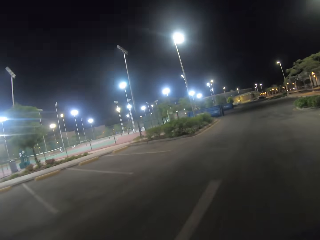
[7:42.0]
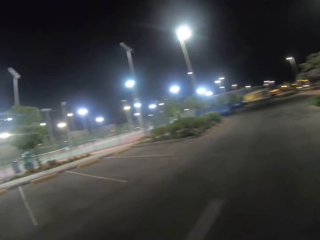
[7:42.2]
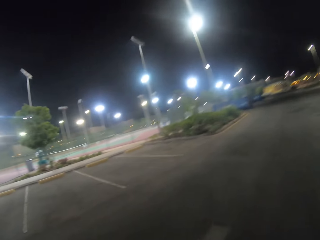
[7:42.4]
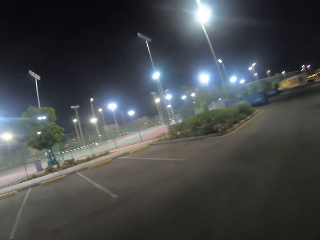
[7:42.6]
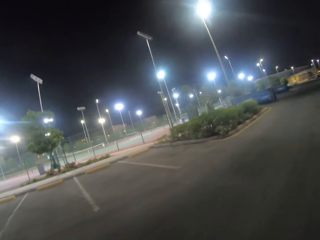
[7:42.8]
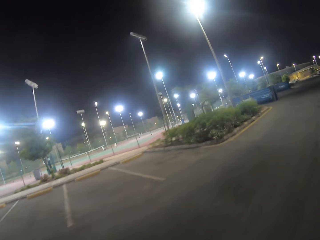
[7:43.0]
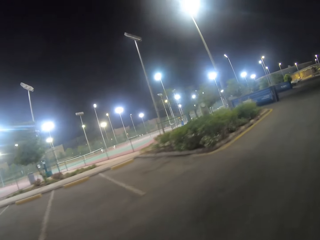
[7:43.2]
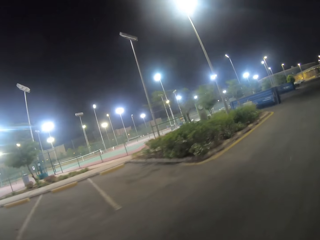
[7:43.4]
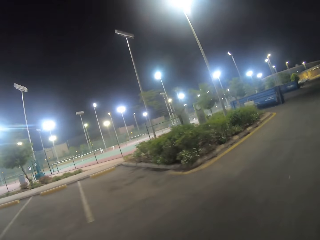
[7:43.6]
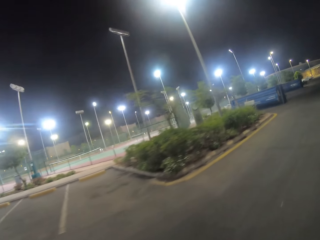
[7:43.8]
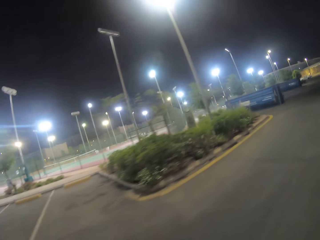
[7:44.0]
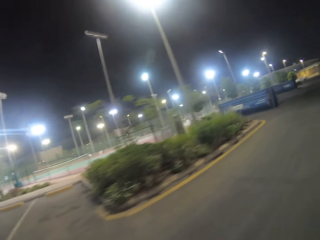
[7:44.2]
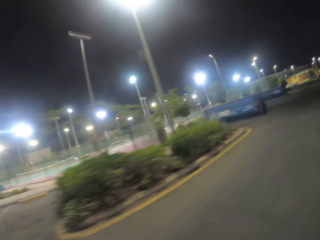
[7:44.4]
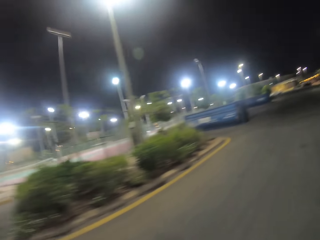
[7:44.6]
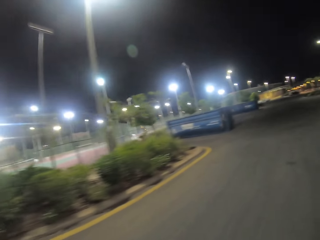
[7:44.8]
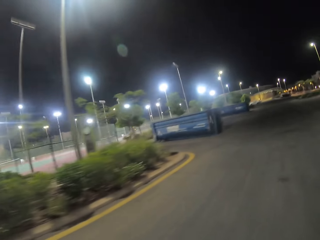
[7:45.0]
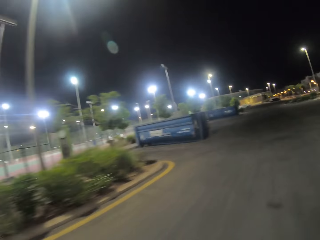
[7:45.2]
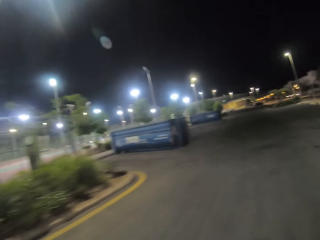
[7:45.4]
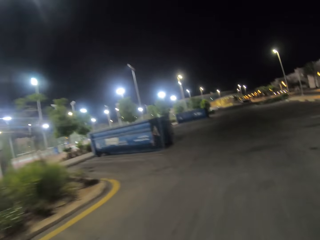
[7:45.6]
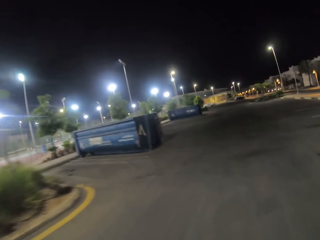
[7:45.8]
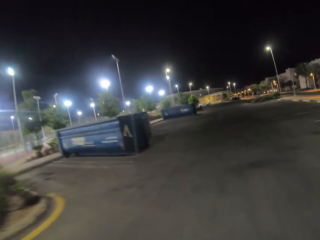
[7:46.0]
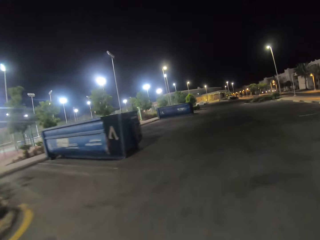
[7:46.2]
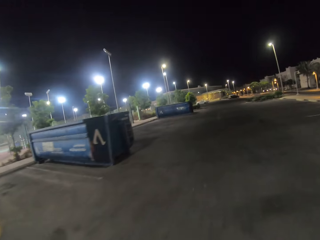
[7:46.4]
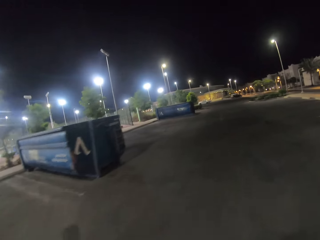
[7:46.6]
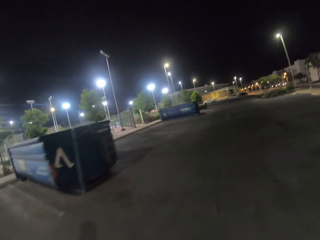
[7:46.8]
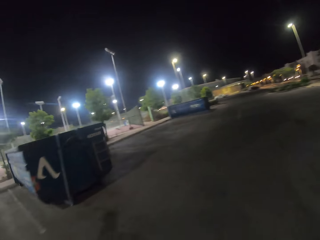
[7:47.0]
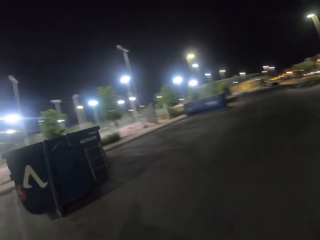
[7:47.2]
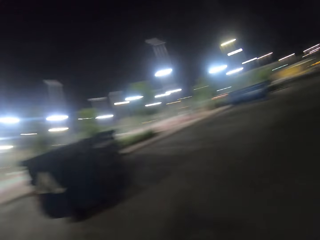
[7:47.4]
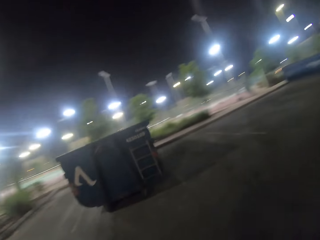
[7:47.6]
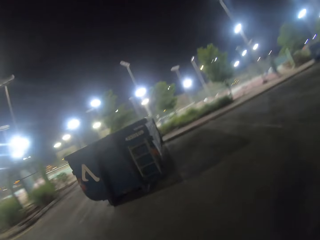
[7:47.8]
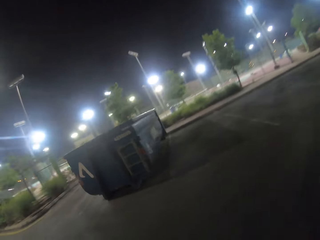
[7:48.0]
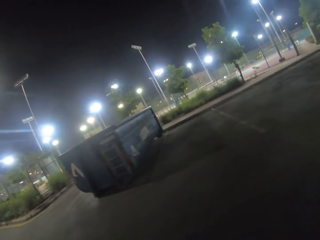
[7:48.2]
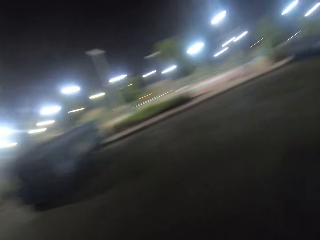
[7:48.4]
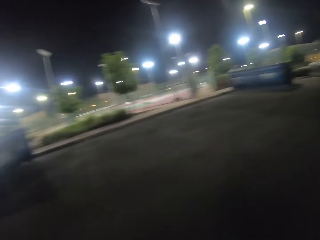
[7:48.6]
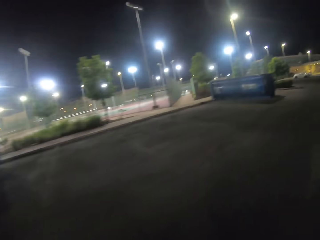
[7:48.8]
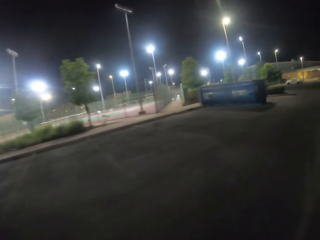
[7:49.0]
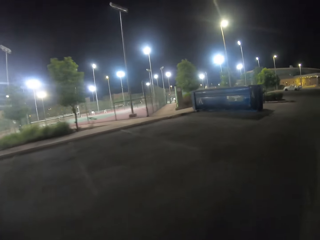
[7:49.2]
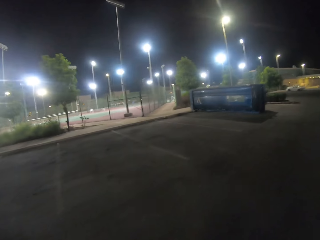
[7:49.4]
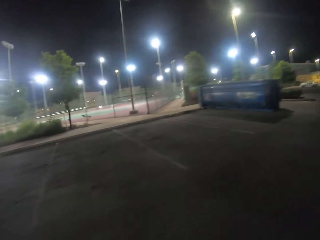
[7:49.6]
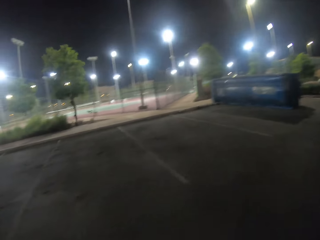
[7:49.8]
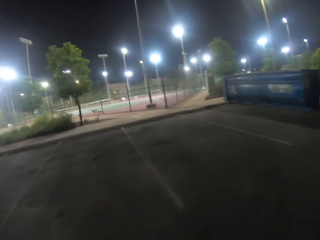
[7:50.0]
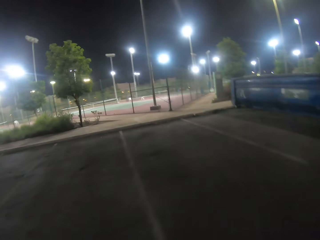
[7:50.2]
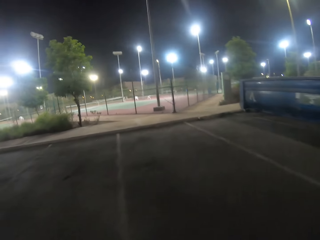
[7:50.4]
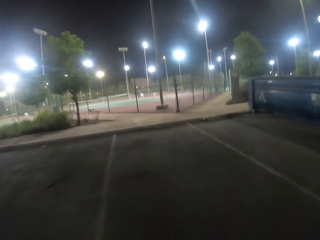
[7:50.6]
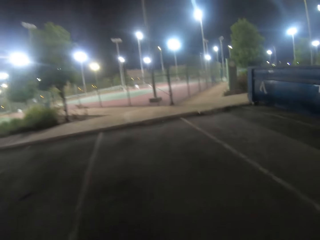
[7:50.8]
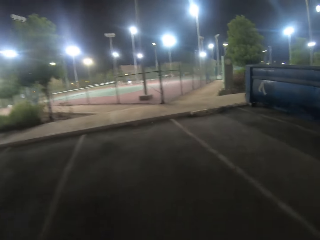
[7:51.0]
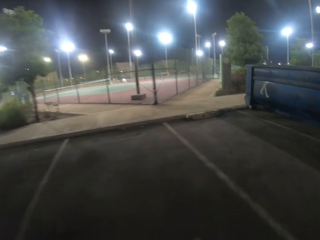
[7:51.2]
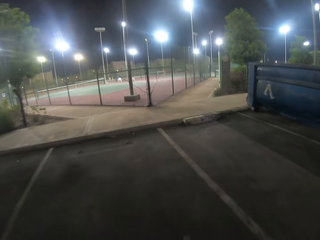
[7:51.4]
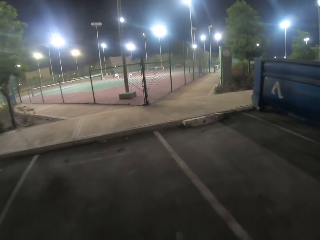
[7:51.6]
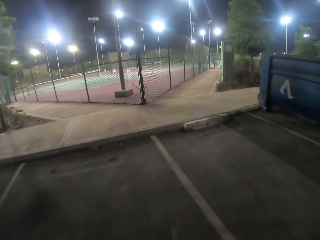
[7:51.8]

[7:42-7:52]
The camera wearer rides on the road.

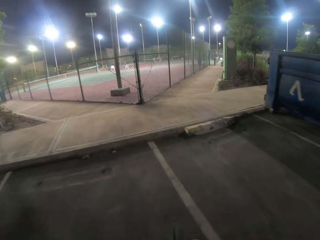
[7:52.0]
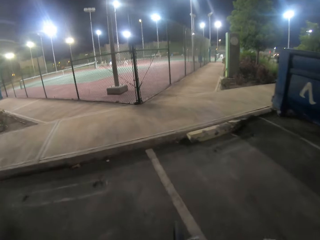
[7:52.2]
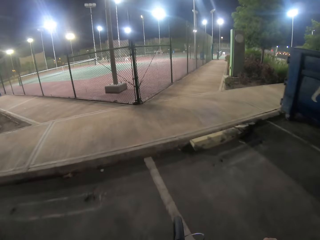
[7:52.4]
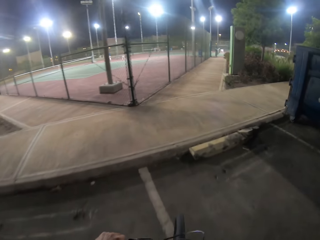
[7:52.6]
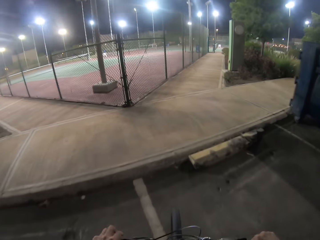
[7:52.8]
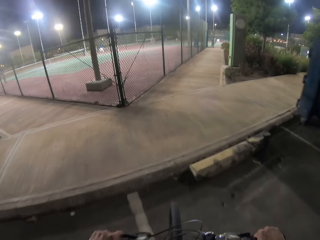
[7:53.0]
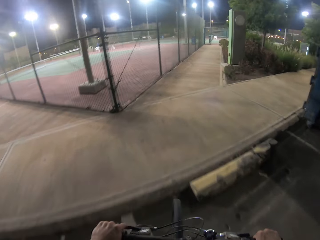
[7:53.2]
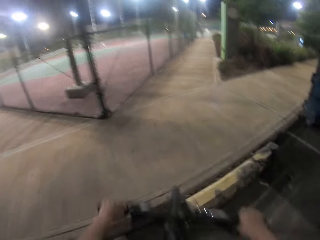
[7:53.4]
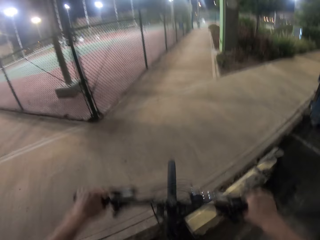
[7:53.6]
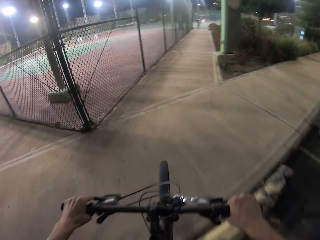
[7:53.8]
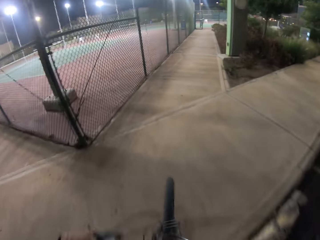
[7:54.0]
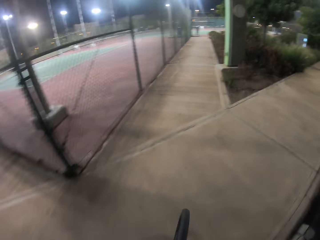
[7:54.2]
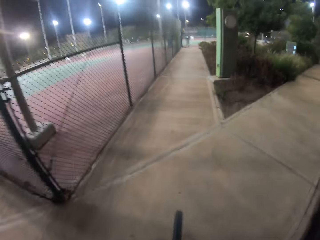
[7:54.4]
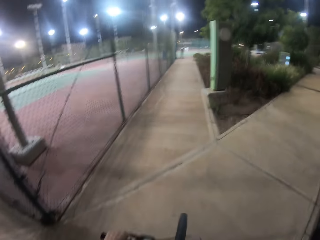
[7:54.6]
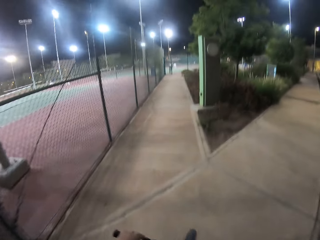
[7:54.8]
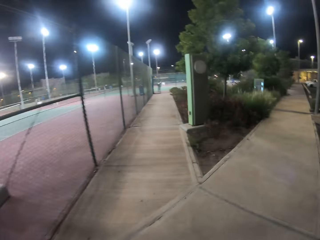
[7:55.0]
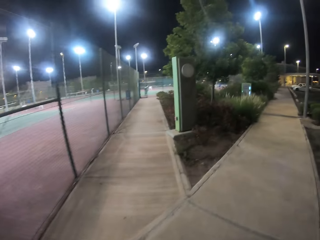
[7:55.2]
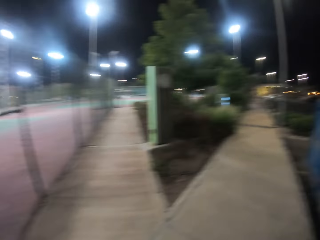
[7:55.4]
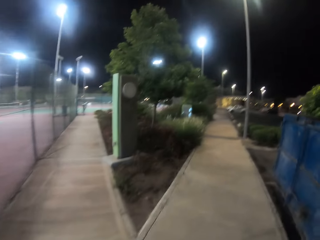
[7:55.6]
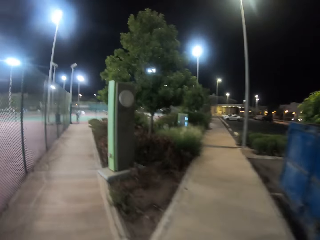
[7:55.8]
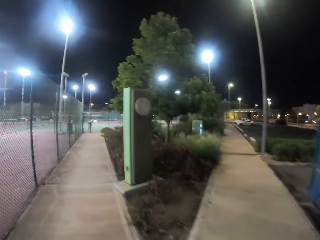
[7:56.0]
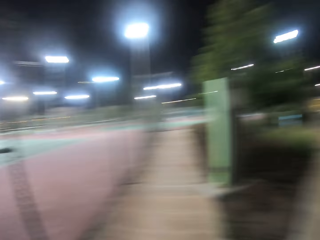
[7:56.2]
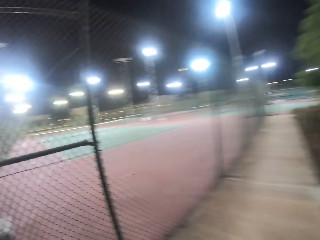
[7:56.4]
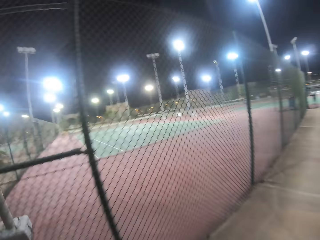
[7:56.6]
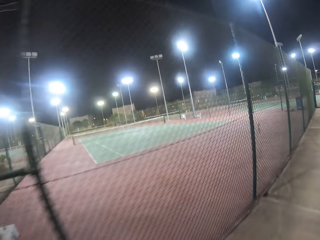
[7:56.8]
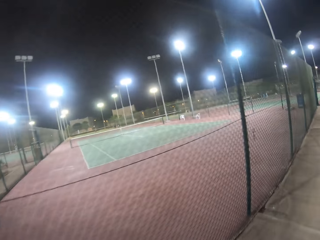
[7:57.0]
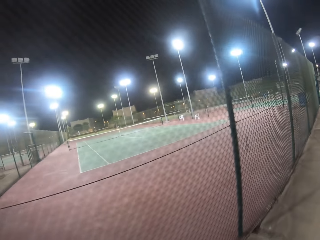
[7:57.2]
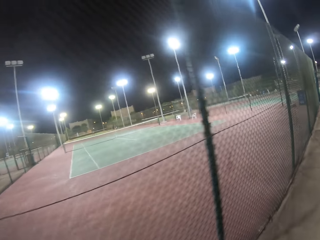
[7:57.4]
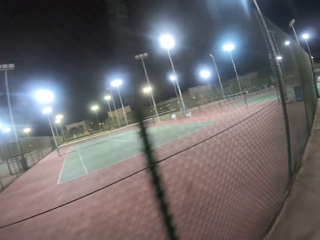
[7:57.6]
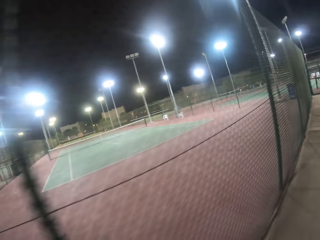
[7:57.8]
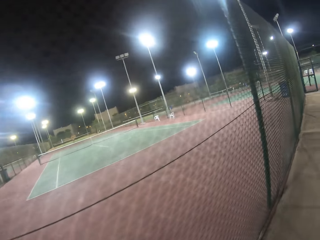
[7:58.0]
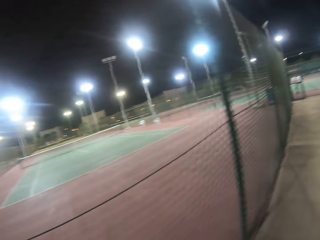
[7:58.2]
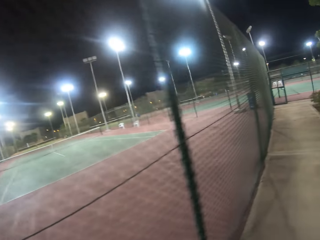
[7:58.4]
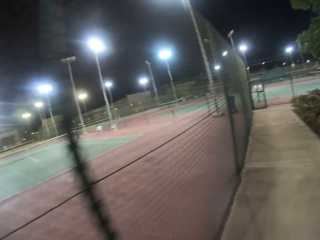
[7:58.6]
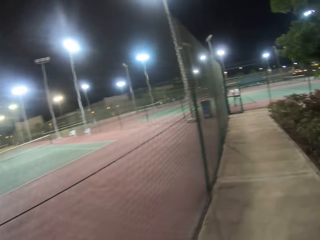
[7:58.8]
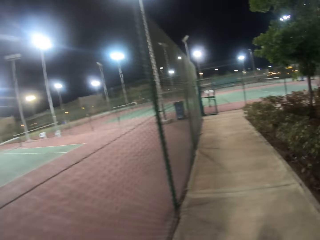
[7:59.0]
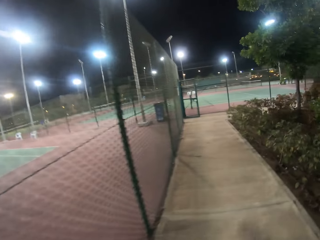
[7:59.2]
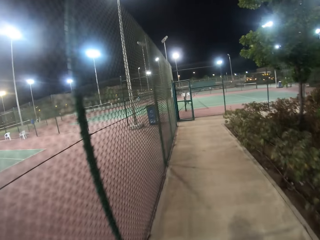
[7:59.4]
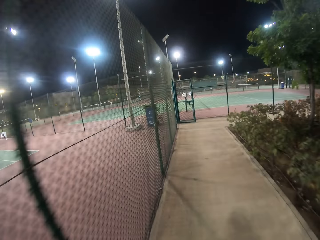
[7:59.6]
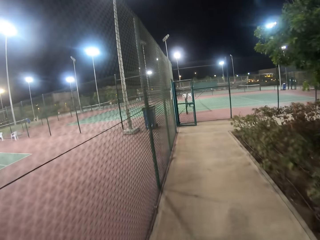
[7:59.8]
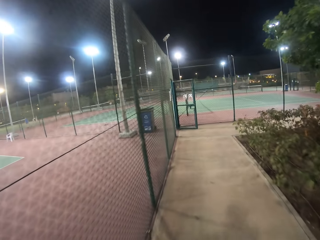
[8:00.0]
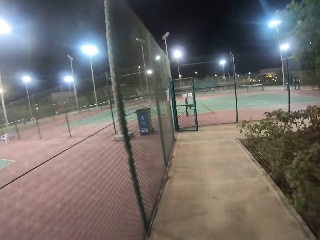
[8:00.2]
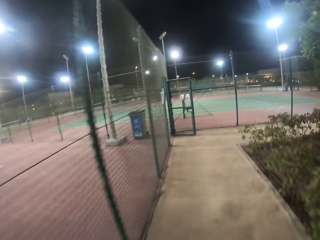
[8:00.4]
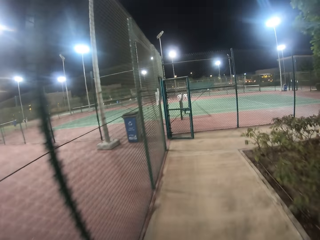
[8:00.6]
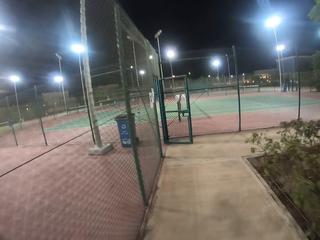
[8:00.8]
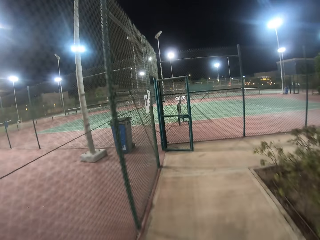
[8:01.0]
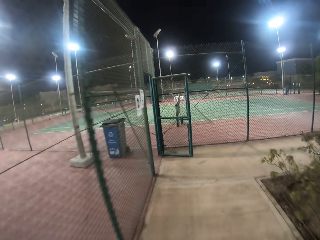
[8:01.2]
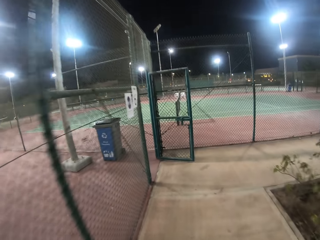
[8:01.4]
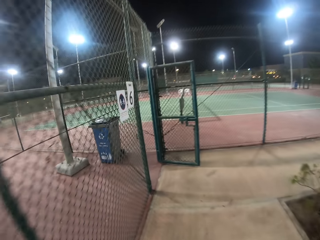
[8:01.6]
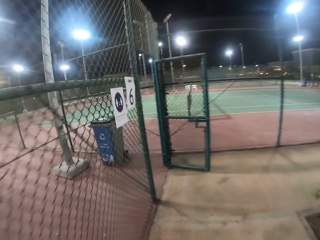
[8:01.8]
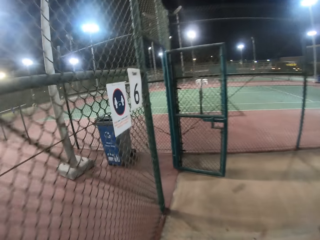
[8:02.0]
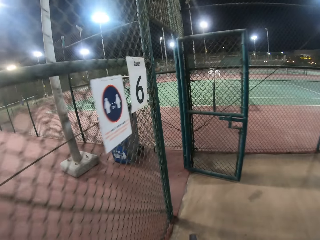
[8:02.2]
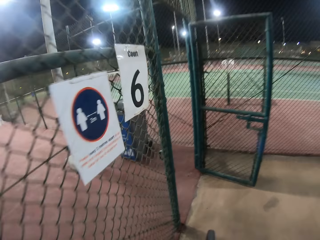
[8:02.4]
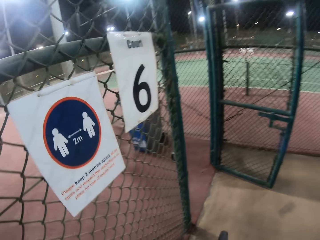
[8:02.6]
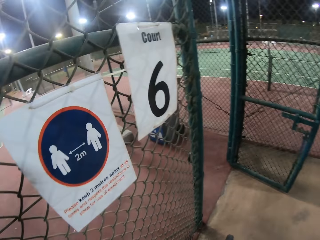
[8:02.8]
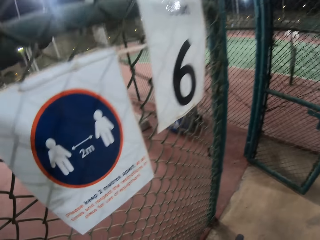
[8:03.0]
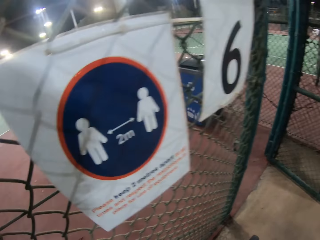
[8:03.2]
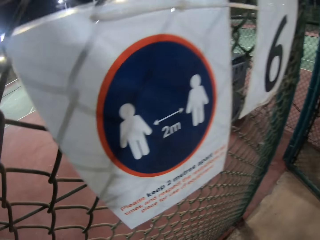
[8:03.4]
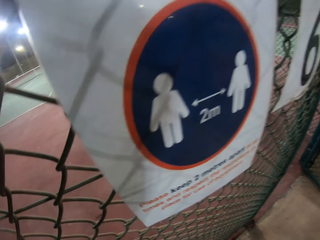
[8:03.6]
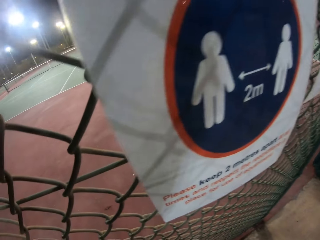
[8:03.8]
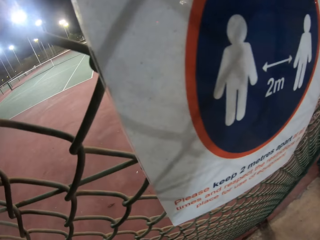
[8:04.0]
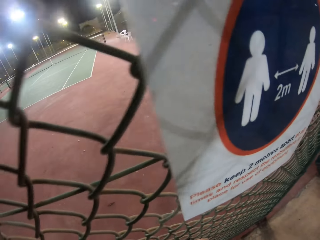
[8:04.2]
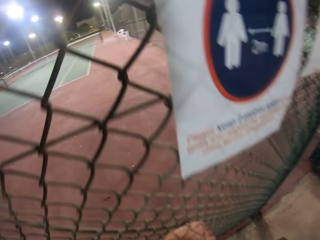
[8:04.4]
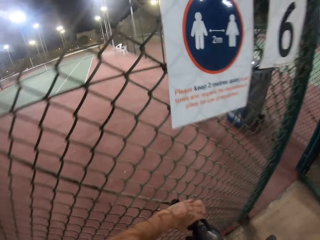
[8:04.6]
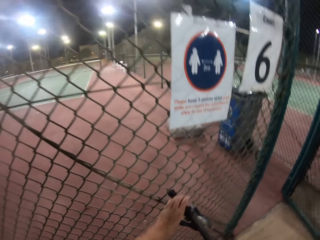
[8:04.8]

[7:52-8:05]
The camera wearer lifts the bike onto a path. They ride along a fence.
